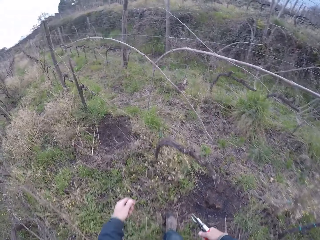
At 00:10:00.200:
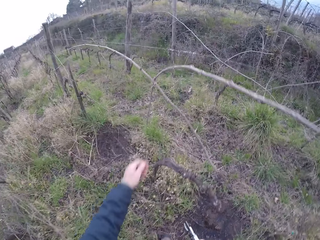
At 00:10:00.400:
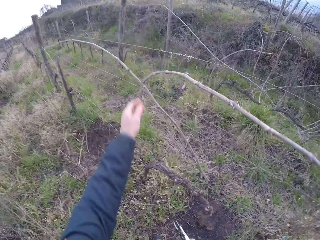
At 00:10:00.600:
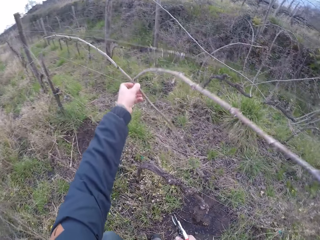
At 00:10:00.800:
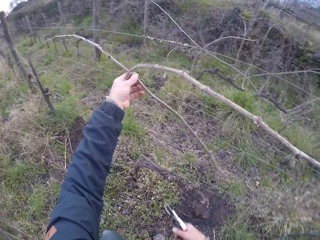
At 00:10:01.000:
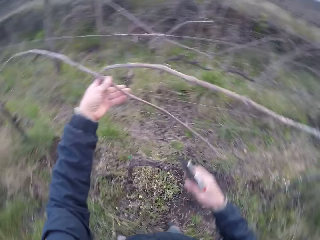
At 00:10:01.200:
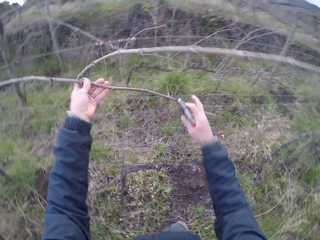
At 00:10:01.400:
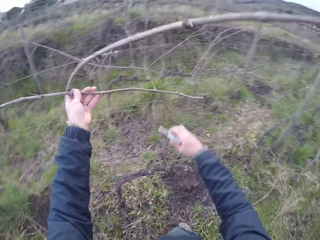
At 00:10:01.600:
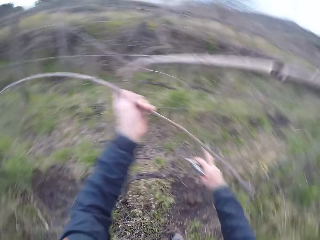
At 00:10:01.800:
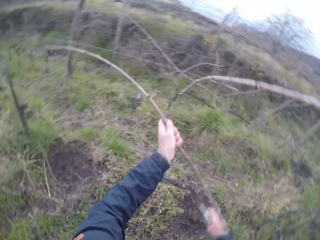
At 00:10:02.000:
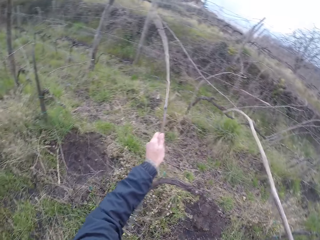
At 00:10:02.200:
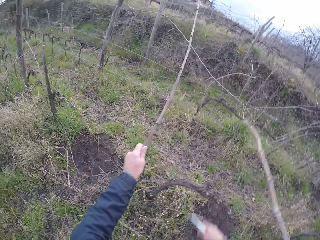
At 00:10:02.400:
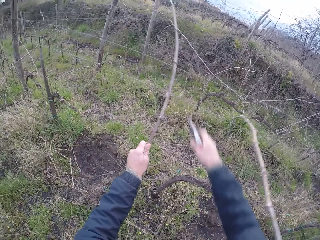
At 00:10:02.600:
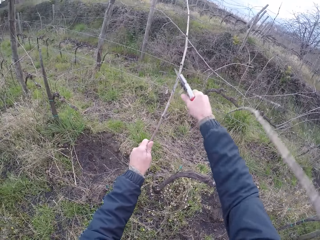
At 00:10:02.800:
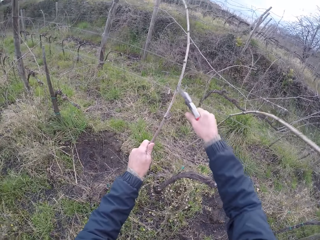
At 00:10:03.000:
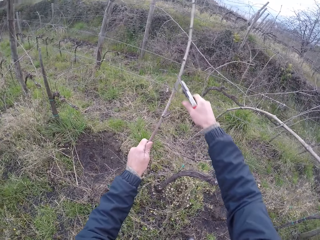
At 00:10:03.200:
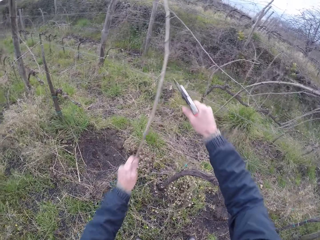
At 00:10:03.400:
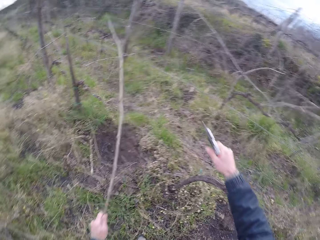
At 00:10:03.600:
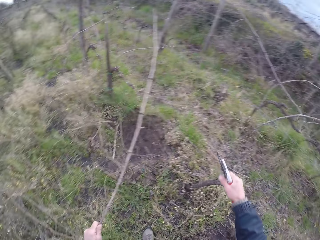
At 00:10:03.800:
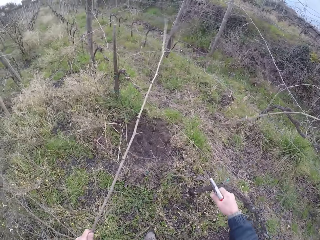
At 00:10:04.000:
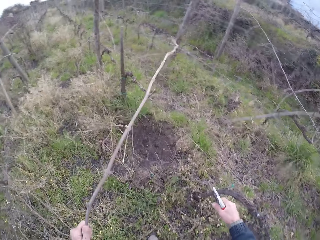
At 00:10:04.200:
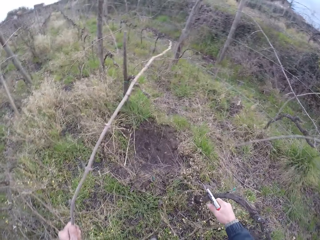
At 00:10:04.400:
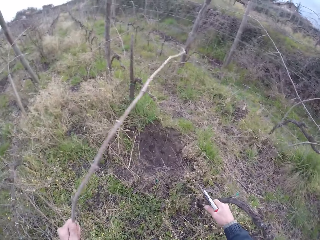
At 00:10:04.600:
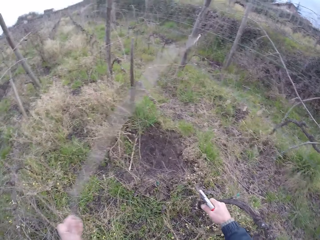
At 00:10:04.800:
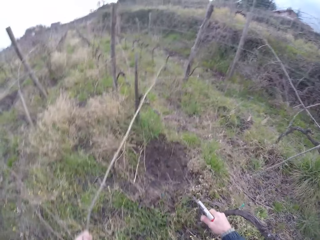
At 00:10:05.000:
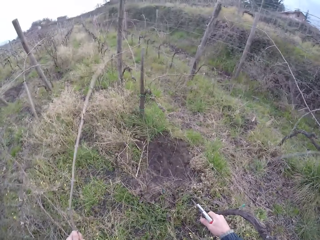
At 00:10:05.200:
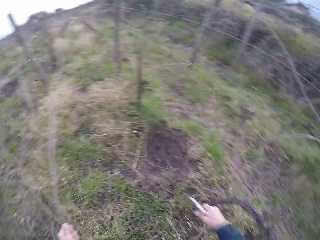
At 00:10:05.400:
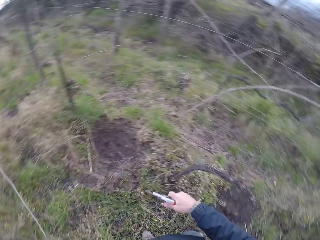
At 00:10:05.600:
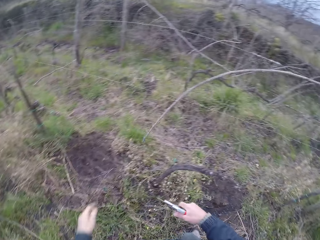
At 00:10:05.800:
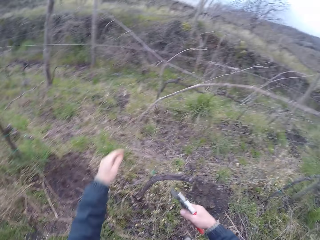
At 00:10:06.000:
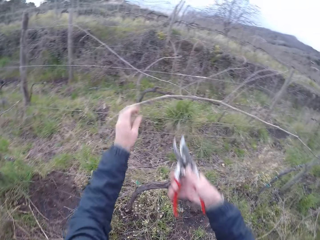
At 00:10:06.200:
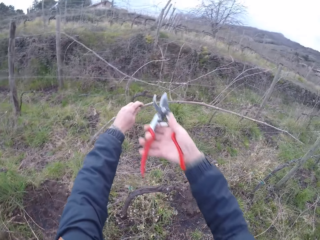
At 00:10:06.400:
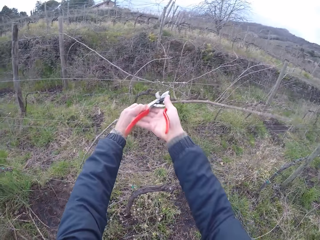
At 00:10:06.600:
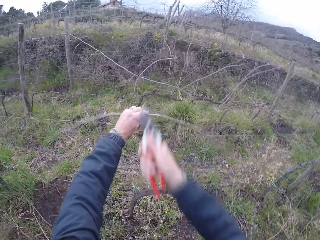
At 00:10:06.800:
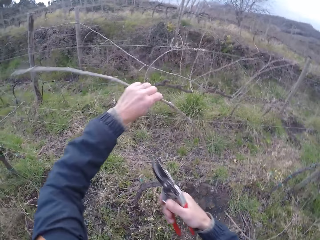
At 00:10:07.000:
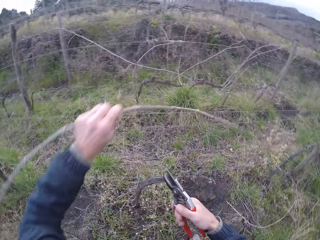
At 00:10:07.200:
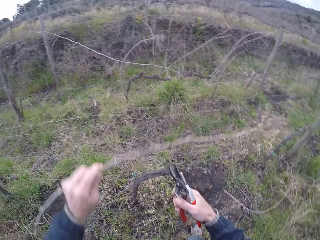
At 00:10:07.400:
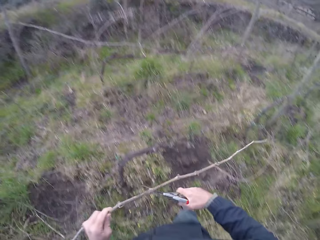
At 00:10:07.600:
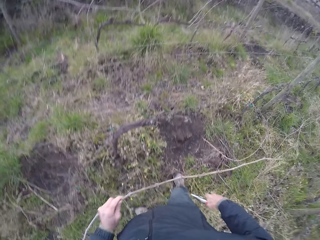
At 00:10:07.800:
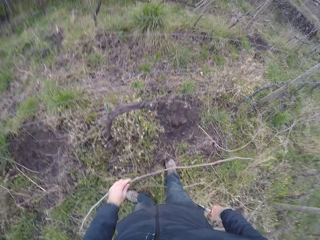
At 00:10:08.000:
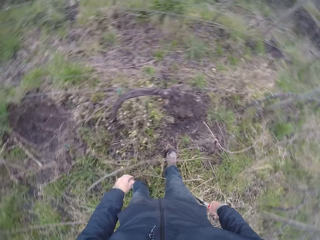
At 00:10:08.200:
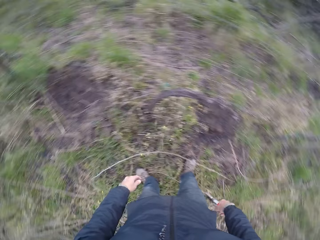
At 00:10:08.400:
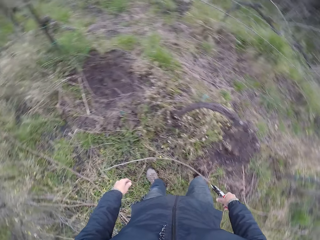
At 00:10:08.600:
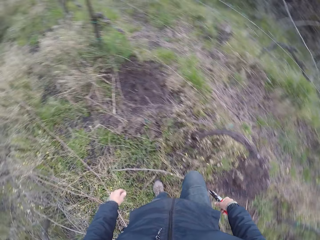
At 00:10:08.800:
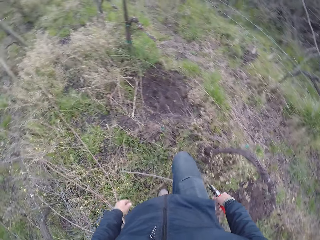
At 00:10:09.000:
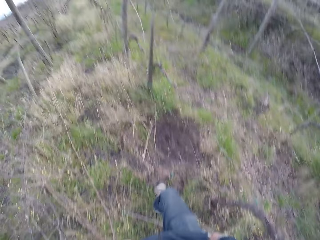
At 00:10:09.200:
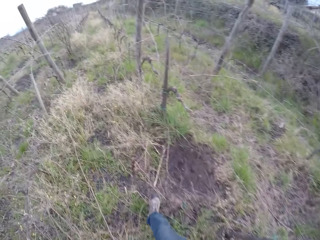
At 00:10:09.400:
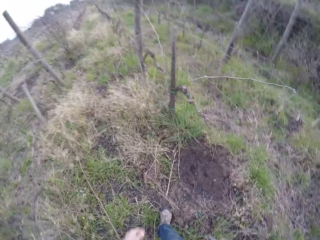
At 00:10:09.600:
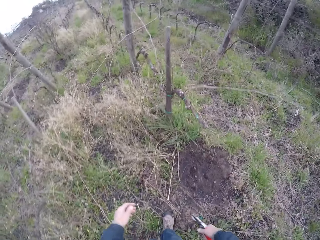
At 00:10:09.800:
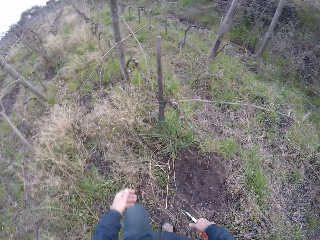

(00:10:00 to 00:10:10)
The camera wearer holds a twig with her left hand. She pulls a stick from the fence. She snips the twig with the secateurs in her right hand. She pulls a stick from the fence. She drops the twig with her left hand. She holds a twig with her left hand and snips the twig with the secateurs in her right hand. She pulls a stick from the fence. She throws the stick on the ground. She drops the twig in her left hand. She walks along the fence.

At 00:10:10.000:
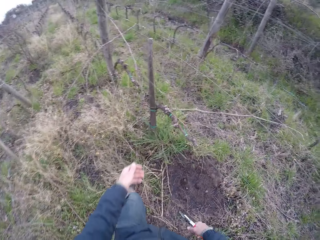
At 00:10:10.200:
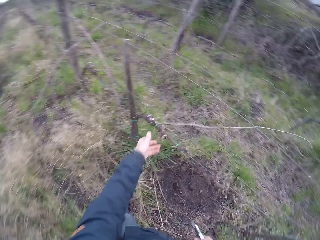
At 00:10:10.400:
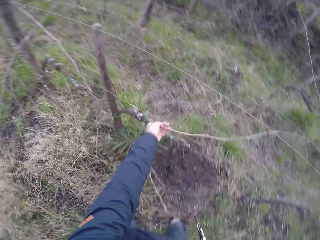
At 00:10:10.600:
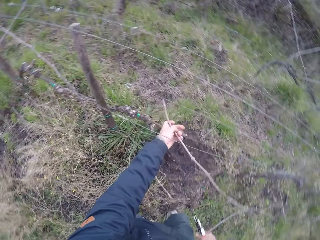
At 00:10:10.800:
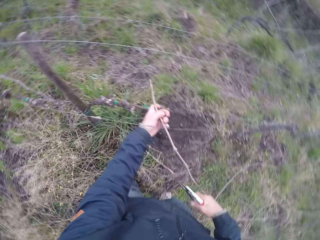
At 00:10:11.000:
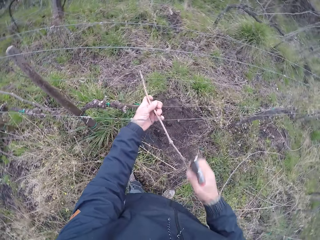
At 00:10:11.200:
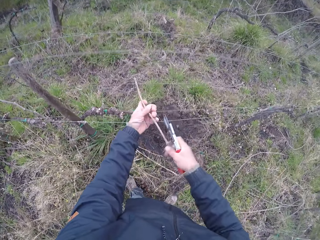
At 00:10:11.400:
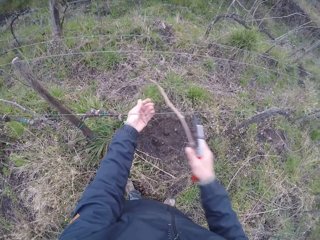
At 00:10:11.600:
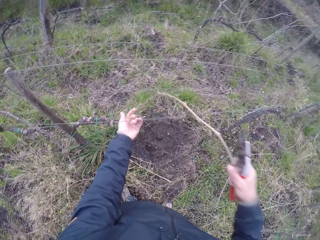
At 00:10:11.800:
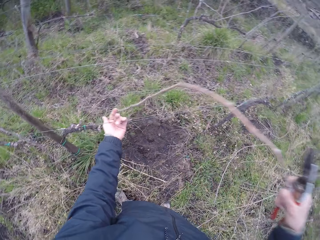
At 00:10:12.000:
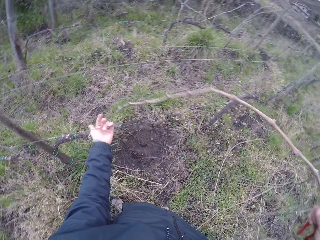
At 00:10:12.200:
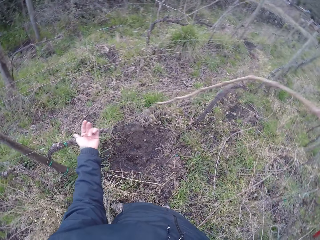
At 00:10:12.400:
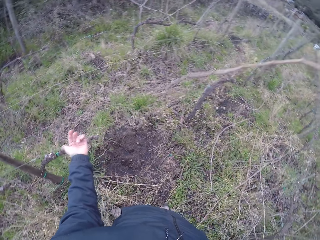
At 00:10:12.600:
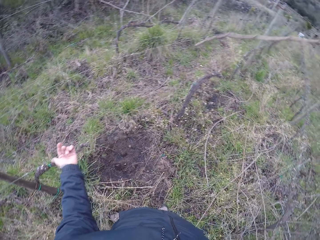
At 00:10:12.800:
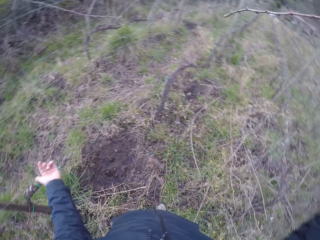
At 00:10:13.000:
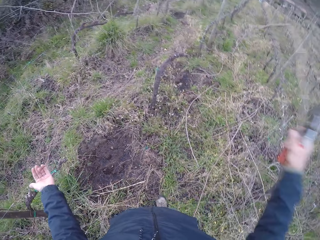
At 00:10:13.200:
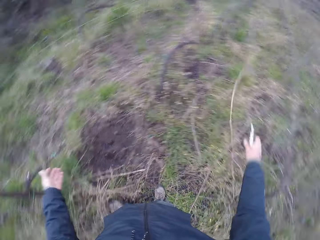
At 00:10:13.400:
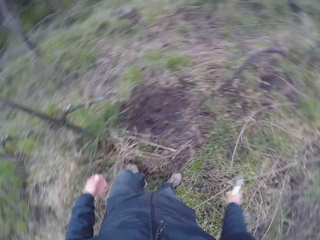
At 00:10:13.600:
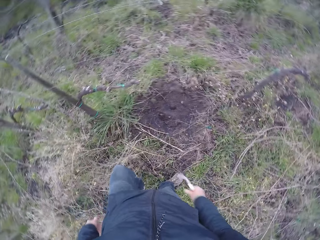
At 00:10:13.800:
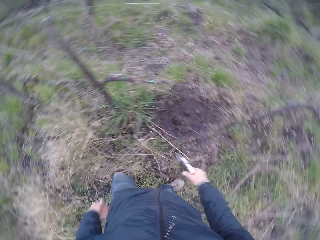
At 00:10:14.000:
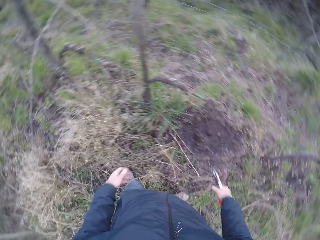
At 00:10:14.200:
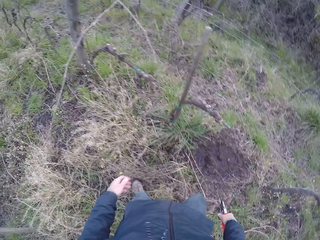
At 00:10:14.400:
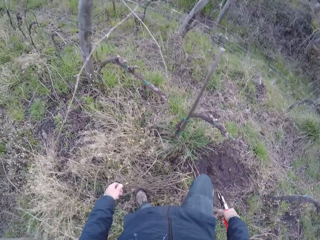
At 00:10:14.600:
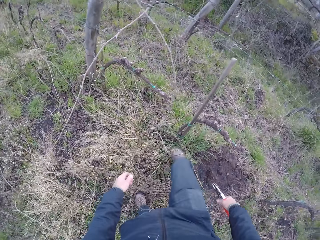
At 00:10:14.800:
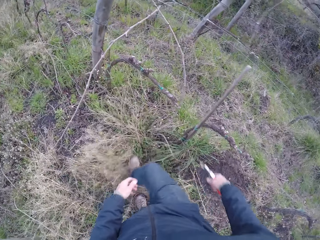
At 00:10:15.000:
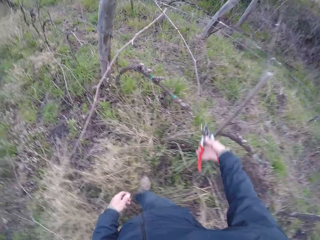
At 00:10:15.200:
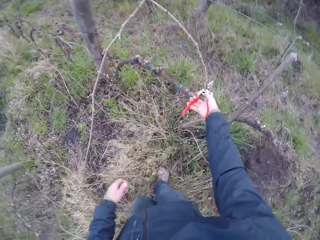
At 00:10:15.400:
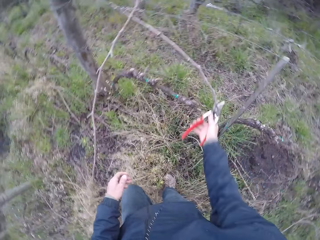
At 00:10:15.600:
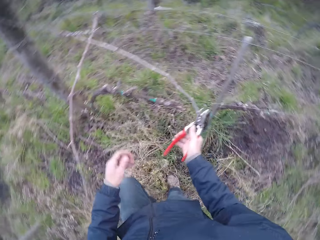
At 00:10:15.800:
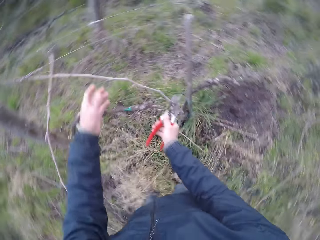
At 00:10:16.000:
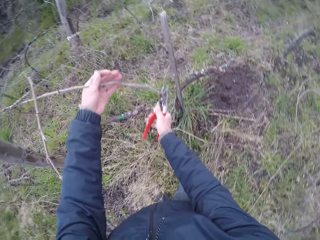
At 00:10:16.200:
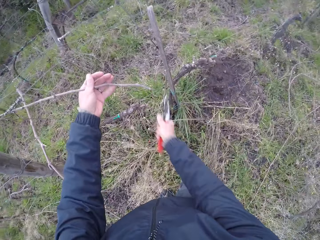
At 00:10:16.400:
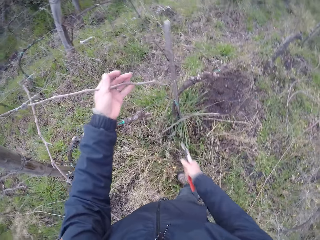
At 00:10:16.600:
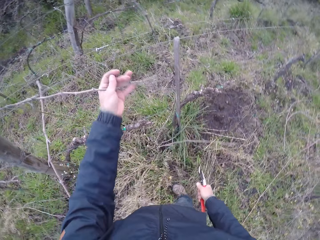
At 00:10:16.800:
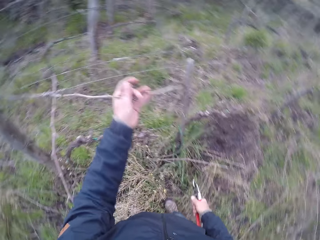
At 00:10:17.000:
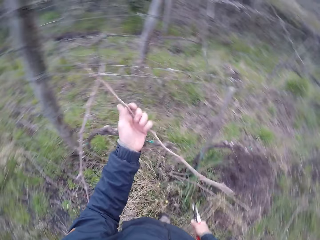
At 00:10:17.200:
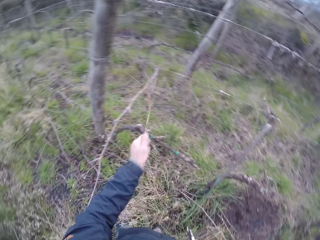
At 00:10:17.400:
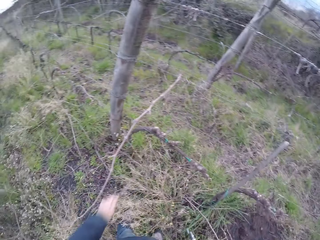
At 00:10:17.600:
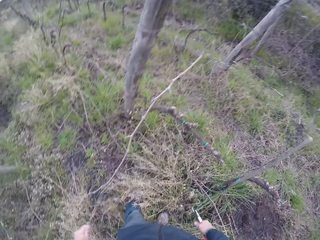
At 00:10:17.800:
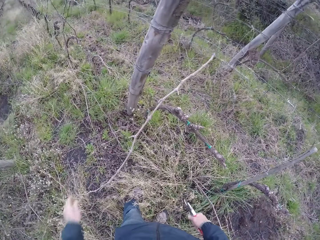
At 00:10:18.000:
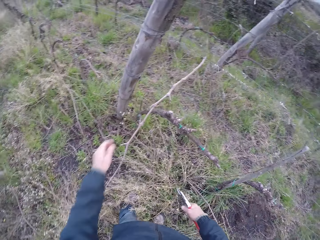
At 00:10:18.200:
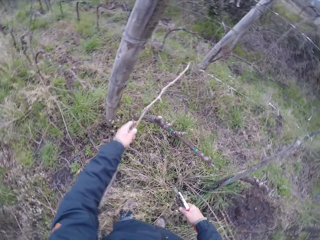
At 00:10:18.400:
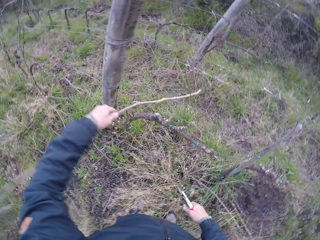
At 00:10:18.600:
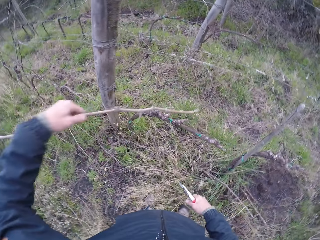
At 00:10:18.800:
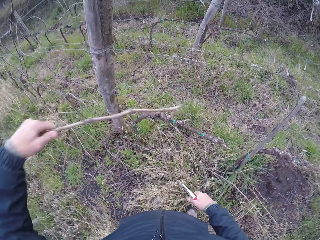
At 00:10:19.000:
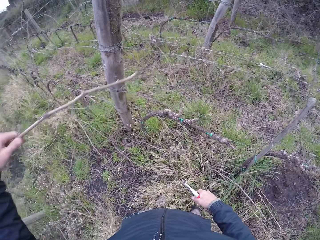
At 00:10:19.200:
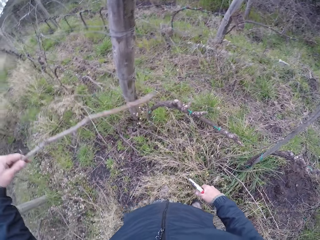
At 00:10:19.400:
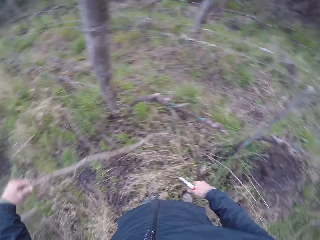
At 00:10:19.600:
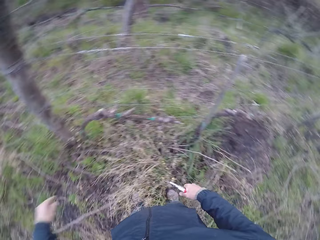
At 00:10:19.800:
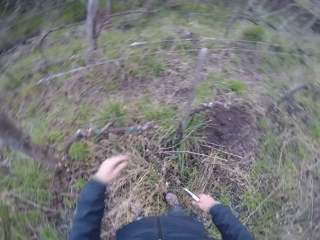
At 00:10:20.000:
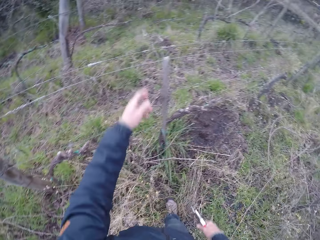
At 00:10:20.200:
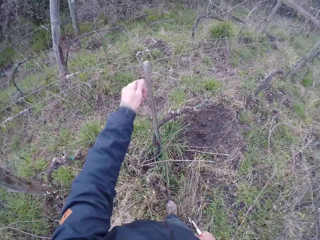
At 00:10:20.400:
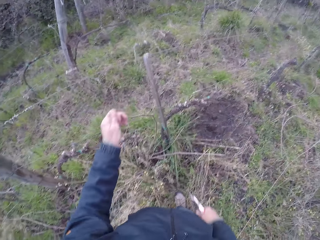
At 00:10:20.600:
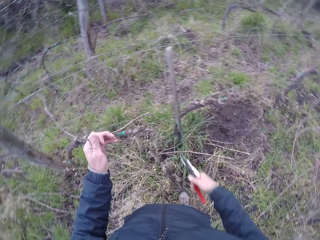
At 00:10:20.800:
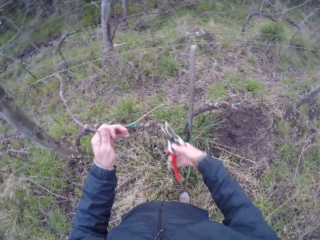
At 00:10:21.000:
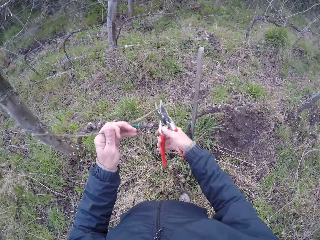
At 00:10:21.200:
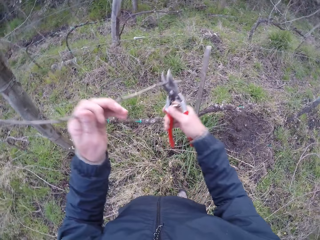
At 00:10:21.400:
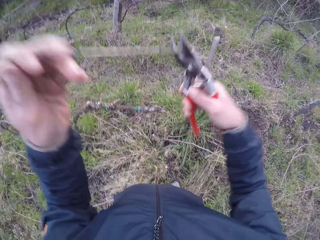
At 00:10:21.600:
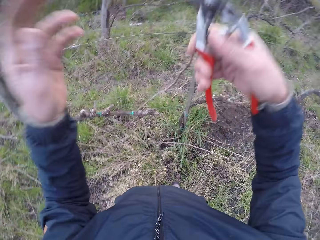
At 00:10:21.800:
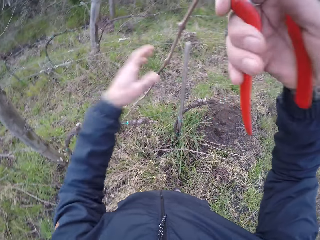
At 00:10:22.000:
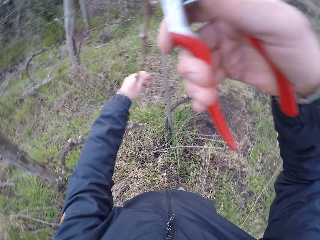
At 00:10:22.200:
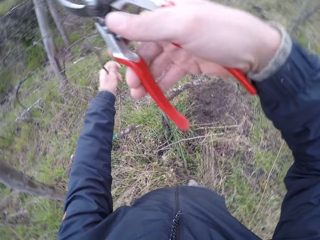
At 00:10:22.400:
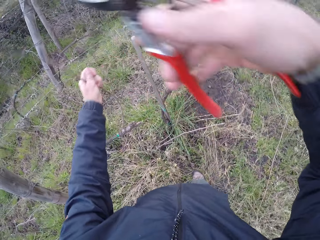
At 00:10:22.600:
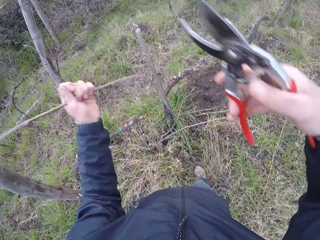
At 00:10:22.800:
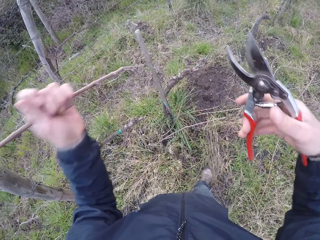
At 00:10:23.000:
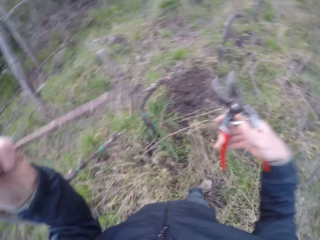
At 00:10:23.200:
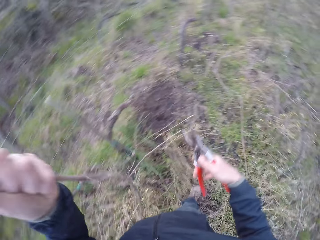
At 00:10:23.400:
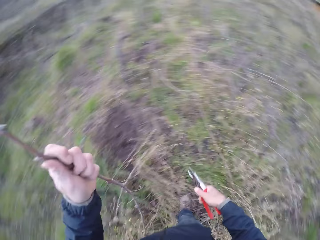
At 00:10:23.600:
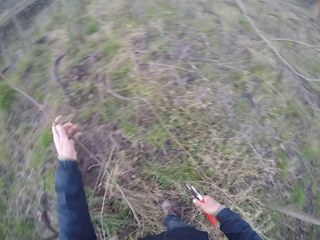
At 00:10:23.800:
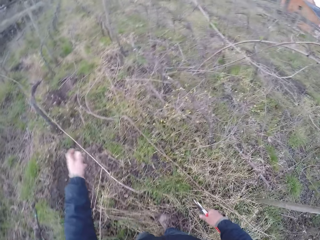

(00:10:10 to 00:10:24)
The camera wearer holds a twig with her left hand. She pulls a stick from the fence. She passes the twig to her right hand. She pulls a stick from the fence. She throws the stick on the ground. She drops the twig in her right hand. She walks along the fence. She grabs a twig with the secateurs or pruning shear in her right hand. She holds the twig with her left hand. She cuts the stick with the pruning shear. She pulls a stick from the fence. She drops the twig in her left hand. She throws the stick on the ground. She holds a twig with her left hand. She pulls a stick from the fence. She drops the twig in her left hand. She throws the stick on the ground. She pulls a stick from the fence. She holds a twig with her left hand and snips the twig with the secateurs in her right hand. She pulls her hand off the stick. She pulls a stick from the fence.
